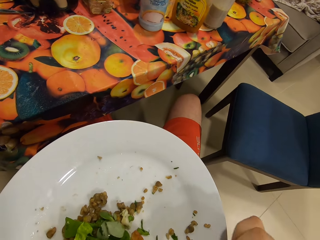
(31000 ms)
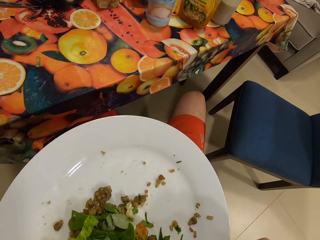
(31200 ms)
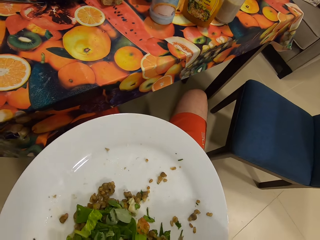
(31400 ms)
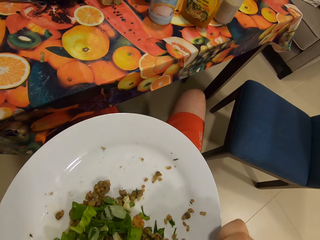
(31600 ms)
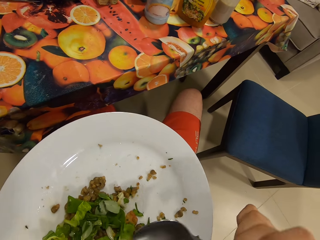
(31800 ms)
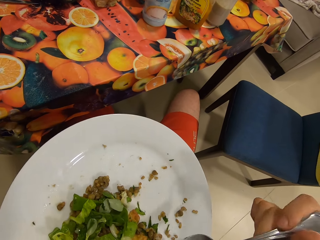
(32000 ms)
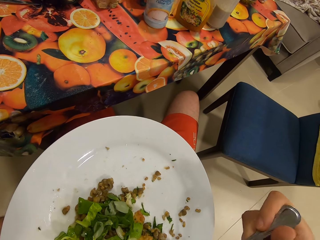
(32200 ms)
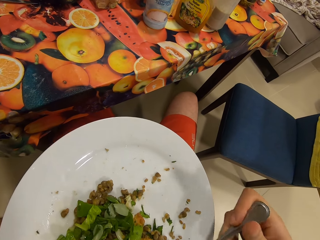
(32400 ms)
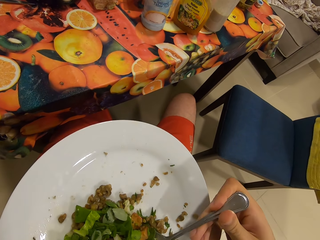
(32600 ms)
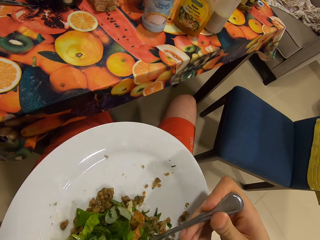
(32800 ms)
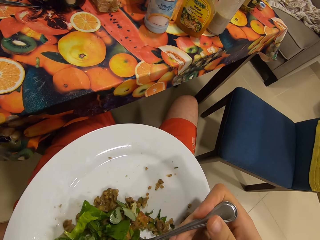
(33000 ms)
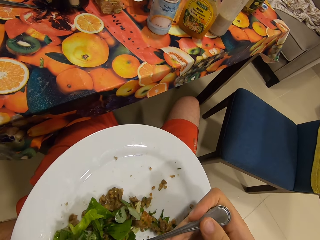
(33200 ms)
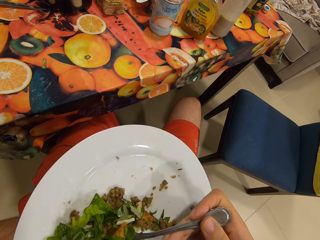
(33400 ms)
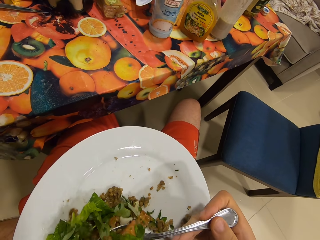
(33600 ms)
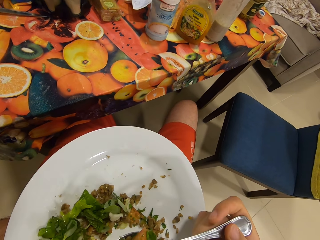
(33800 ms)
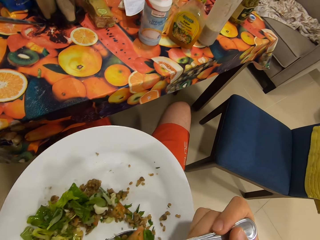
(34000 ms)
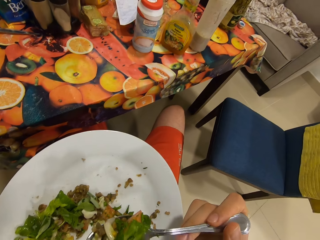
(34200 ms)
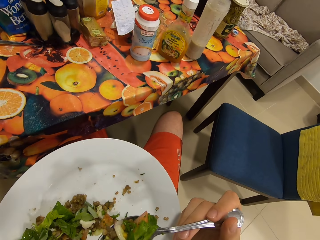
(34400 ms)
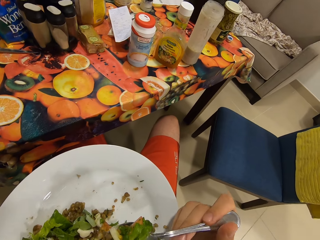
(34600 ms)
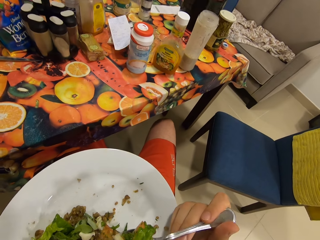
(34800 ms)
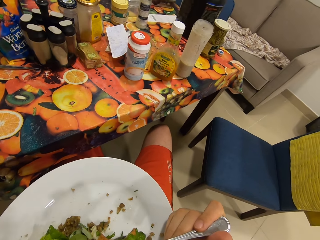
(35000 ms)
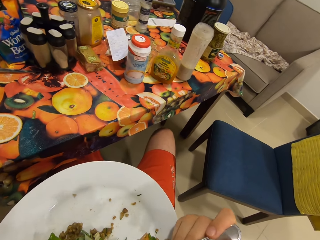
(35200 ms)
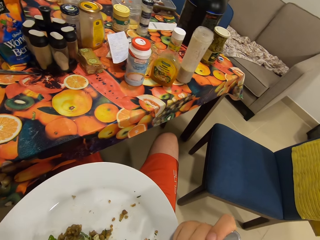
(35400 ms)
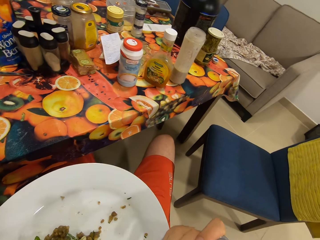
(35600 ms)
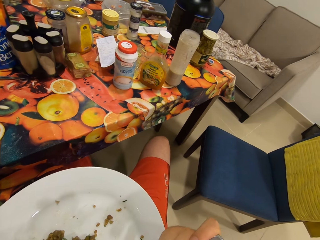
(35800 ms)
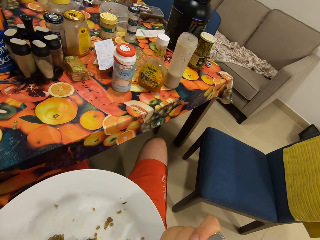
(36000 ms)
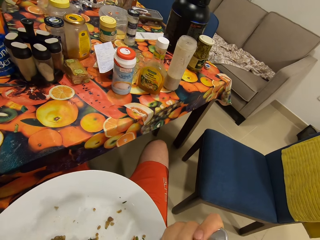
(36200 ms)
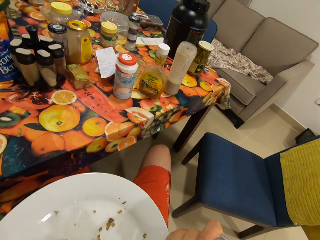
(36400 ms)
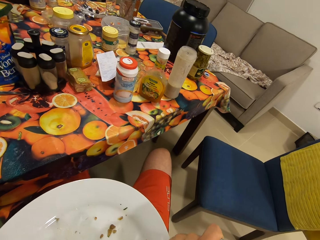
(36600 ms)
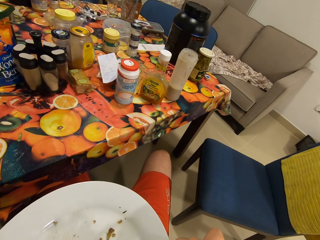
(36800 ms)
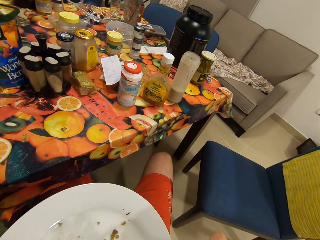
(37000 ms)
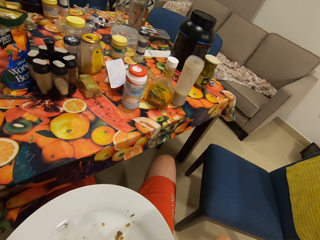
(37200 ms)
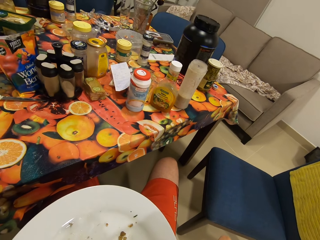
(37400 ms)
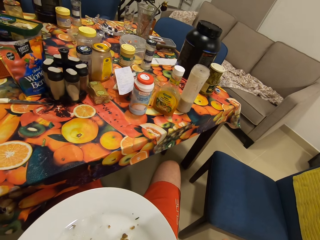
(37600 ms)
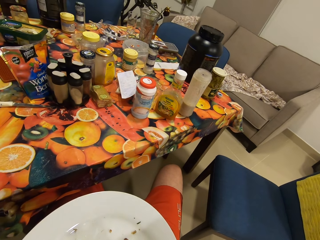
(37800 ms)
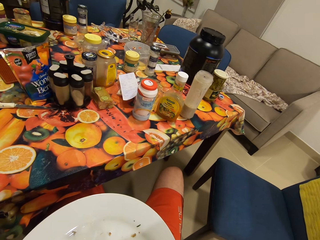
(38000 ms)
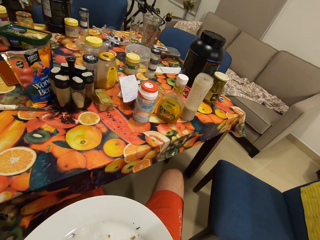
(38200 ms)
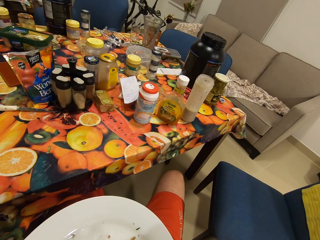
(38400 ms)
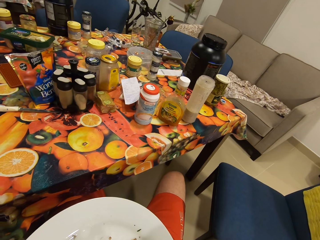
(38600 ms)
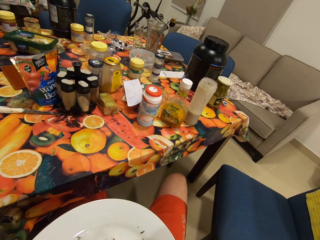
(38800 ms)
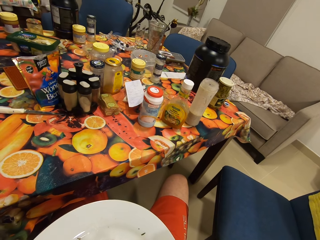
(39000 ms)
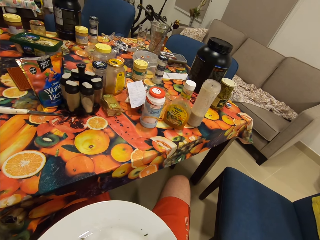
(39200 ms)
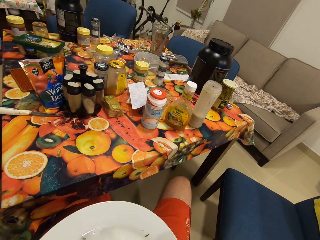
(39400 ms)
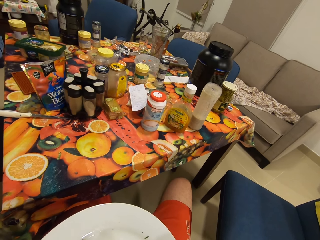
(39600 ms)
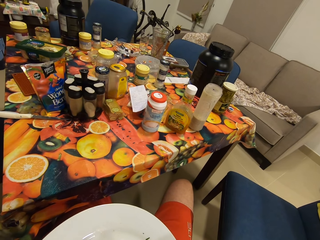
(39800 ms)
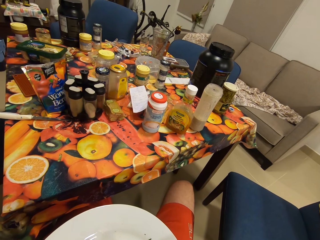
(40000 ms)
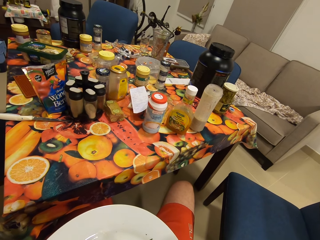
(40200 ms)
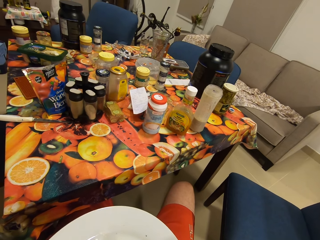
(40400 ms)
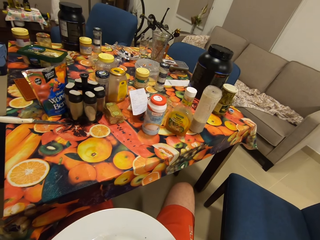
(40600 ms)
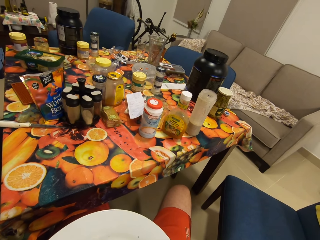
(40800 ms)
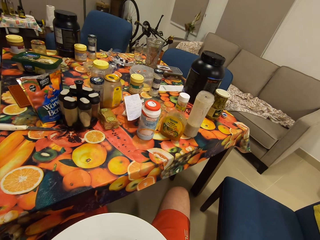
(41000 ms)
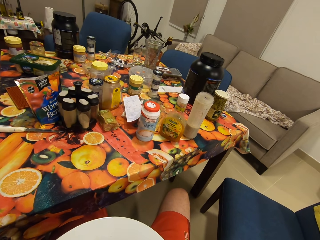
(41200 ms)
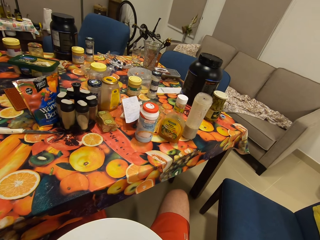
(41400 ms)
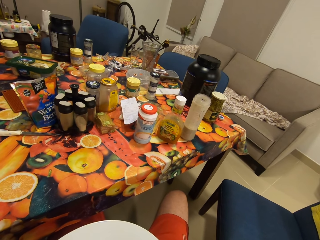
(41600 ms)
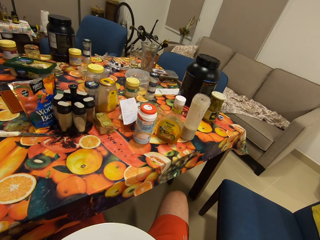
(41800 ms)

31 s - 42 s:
The camera wearer gathers the food. He scoops salad in the plate with the spoon in his right hand.

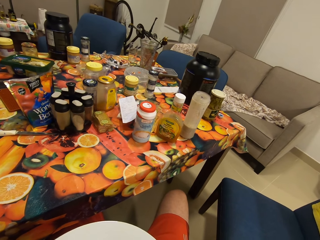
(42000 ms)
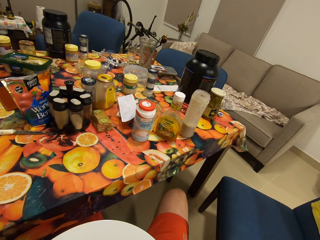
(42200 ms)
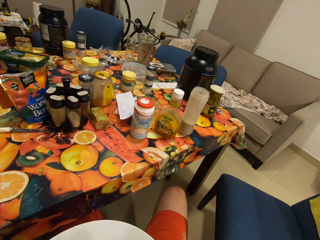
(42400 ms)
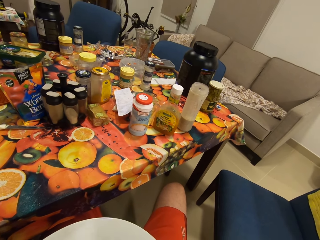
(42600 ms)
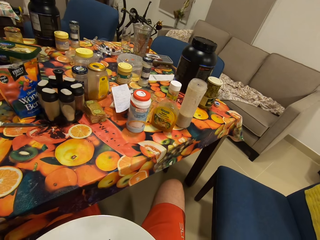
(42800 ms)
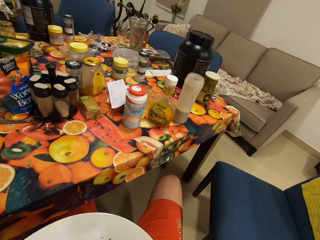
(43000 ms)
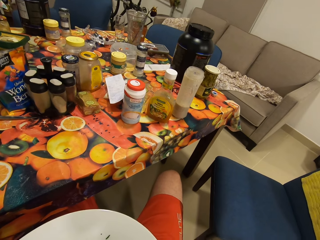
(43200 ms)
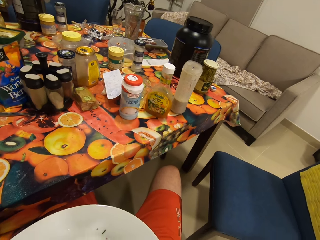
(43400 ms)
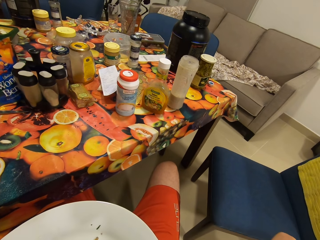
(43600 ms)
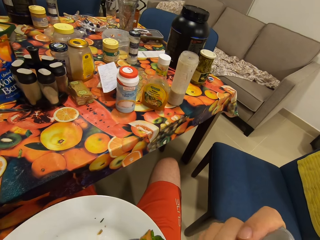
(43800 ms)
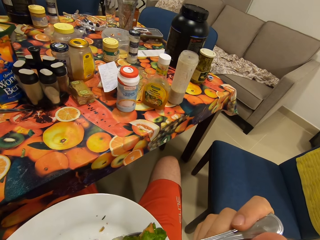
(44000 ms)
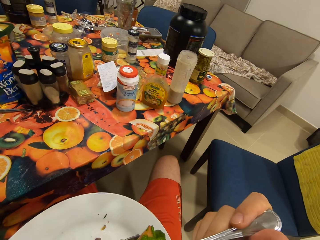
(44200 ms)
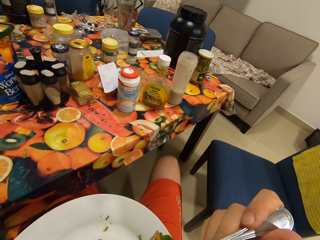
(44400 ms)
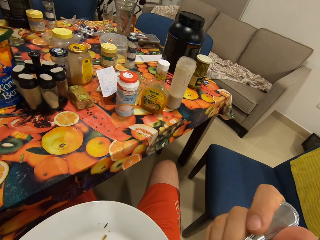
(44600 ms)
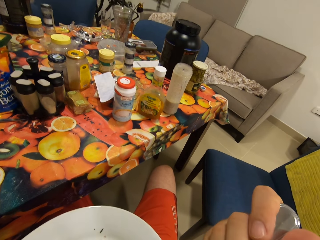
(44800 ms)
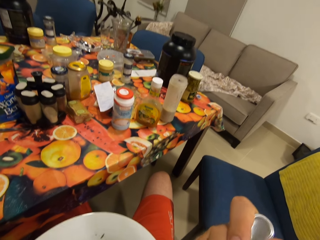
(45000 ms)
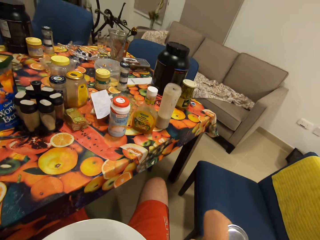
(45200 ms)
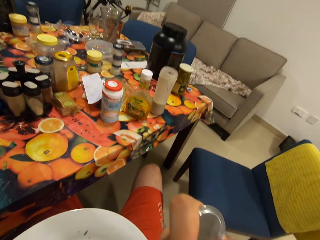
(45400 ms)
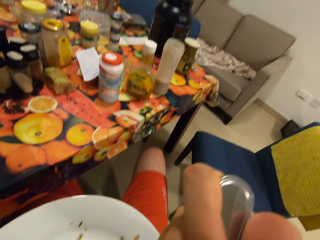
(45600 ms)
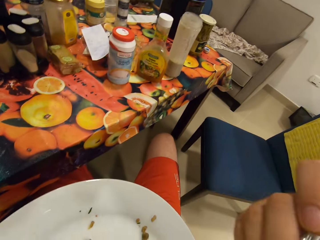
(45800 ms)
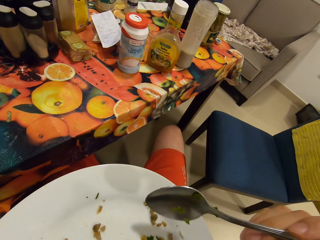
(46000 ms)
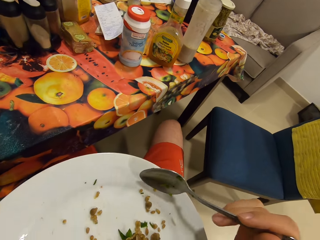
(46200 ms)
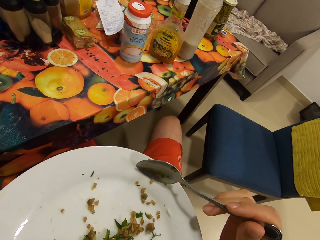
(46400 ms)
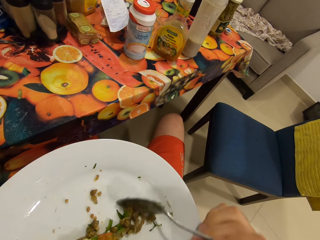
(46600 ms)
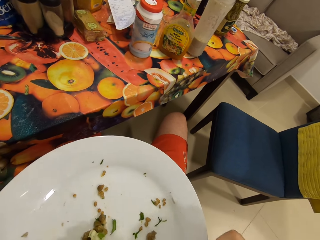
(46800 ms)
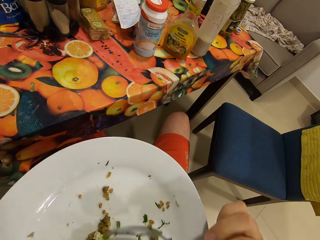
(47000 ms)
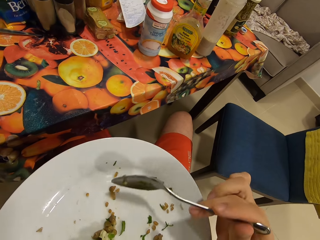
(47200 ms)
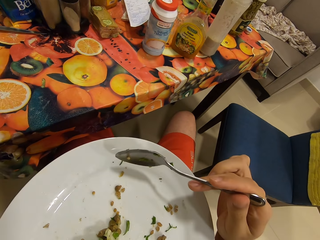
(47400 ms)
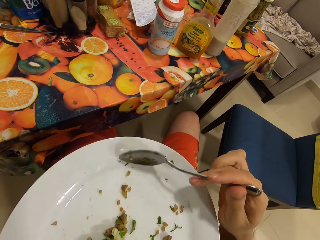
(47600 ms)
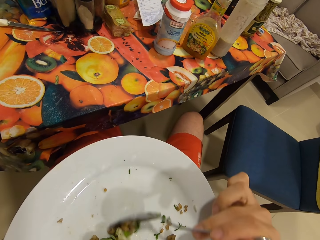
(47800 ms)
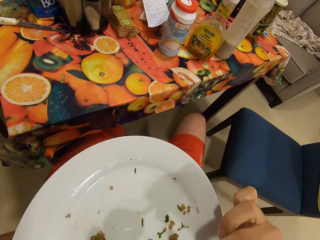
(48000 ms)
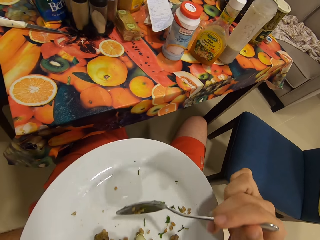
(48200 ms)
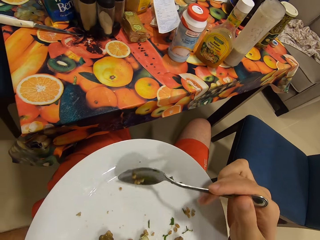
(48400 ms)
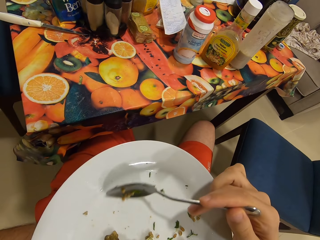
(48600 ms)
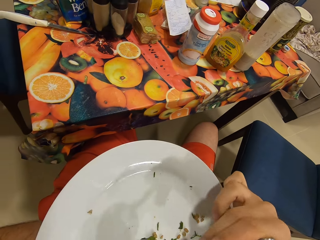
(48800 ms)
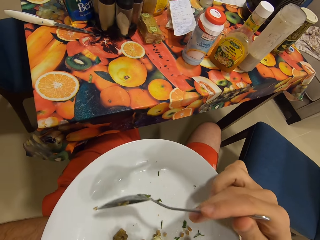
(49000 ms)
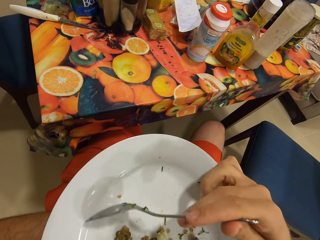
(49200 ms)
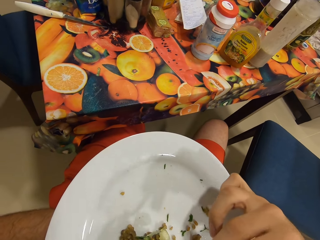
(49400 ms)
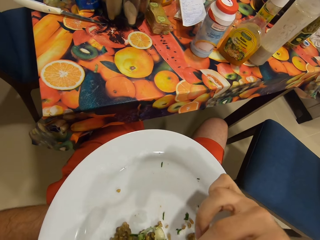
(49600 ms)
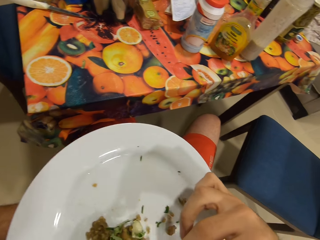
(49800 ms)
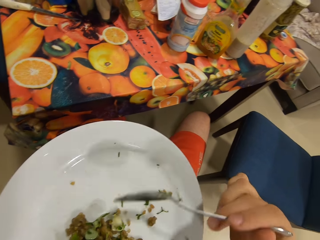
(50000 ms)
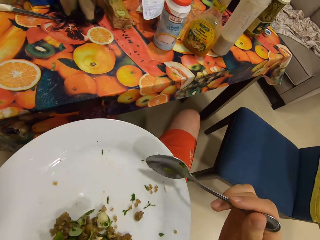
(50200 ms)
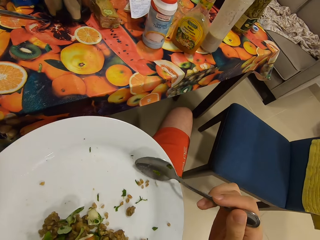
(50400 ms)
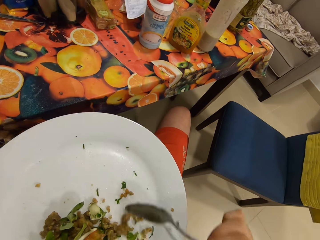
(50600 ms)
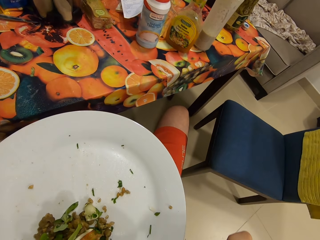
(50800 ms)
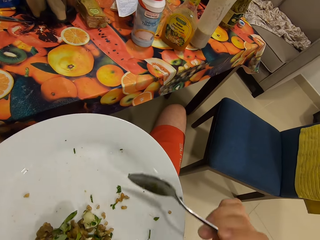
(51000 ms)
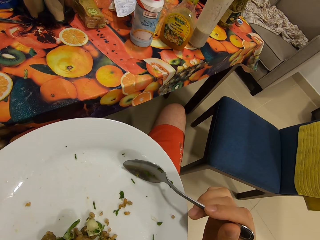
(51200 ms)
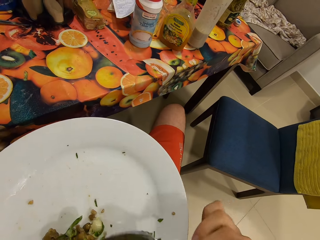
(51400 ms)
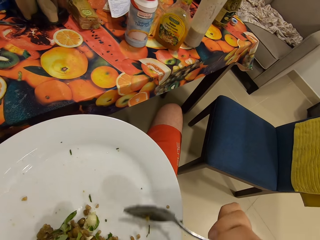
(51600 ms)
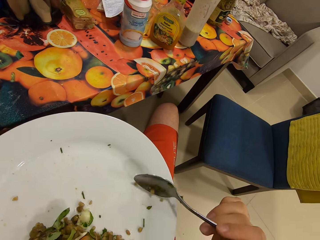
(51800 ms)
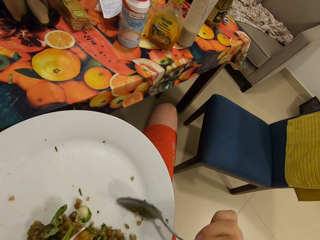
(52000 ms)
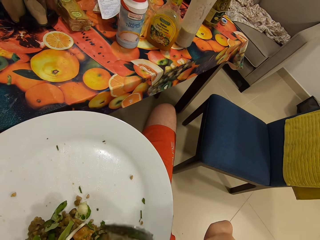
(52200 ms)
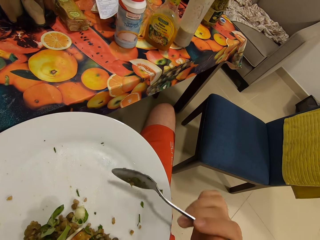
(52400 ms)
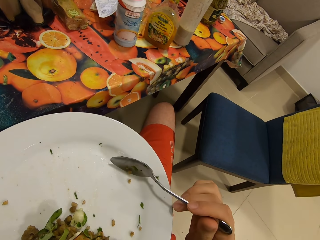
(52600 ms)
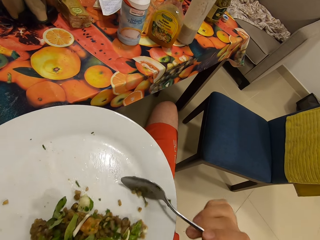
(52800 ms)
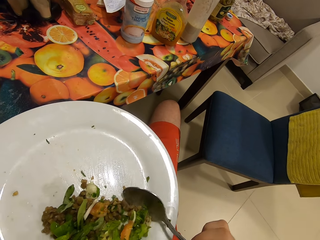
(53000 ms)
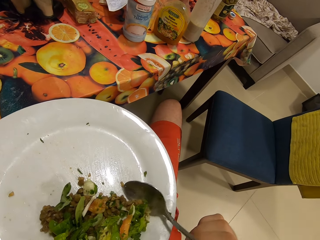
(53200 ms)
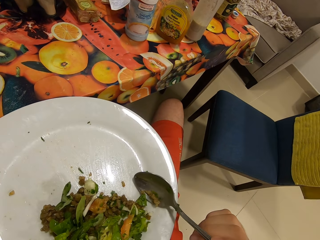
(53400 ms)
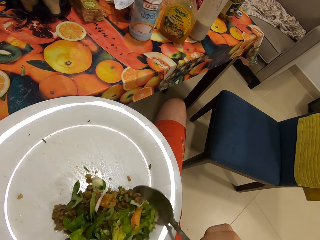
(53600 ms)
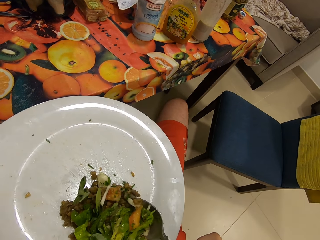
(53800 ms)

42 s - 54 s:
The camera wearer puts the spoon of salad in his mouth with his right hand. He scoops salad in the plate with the spoon in his right hand. He gathers the food.
